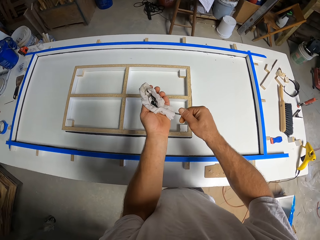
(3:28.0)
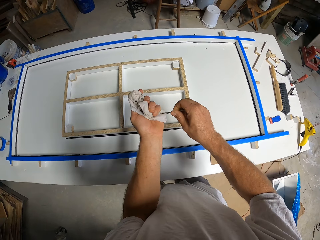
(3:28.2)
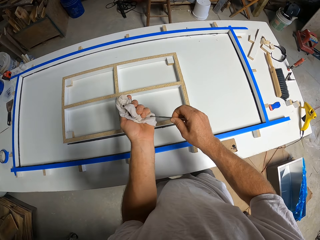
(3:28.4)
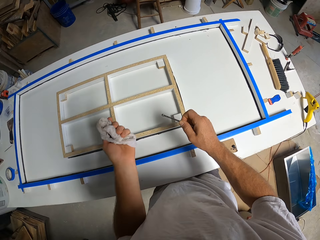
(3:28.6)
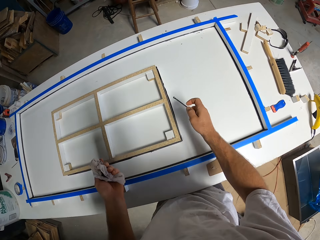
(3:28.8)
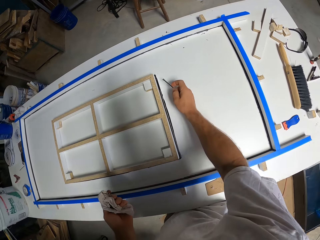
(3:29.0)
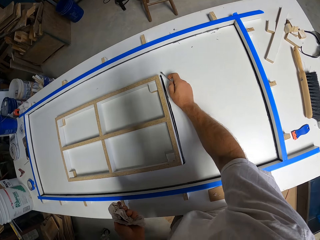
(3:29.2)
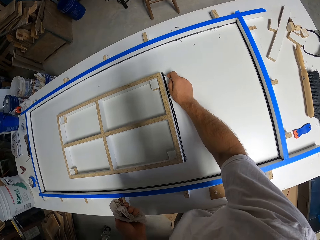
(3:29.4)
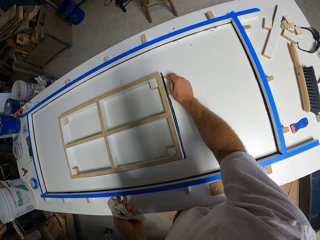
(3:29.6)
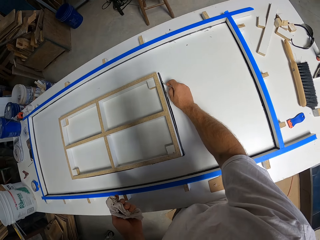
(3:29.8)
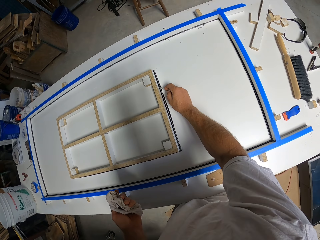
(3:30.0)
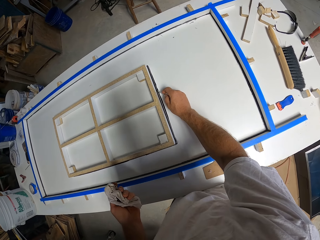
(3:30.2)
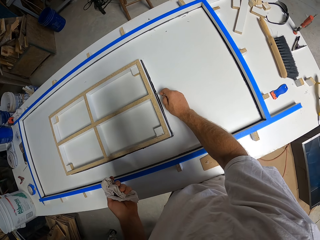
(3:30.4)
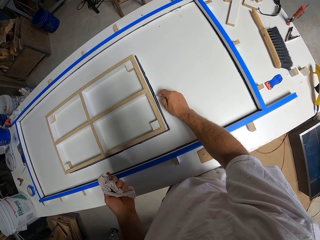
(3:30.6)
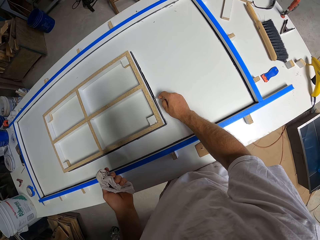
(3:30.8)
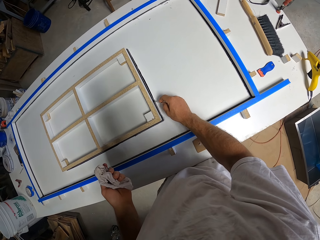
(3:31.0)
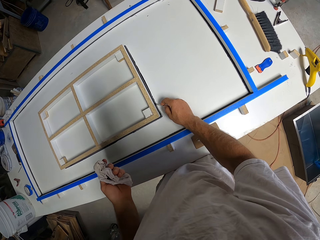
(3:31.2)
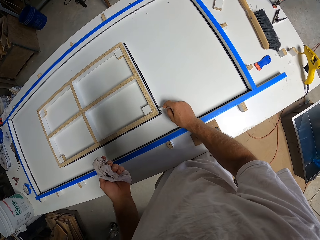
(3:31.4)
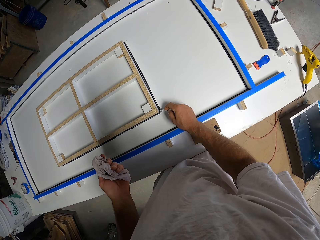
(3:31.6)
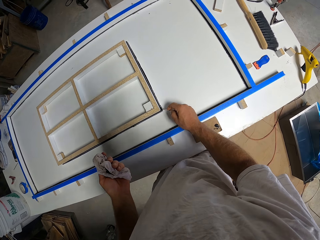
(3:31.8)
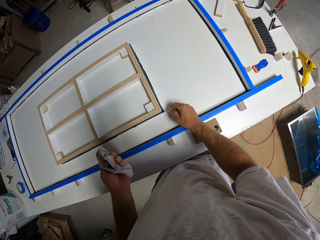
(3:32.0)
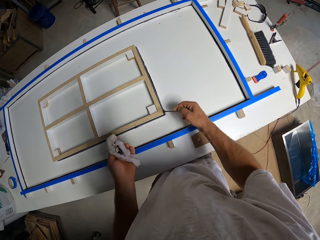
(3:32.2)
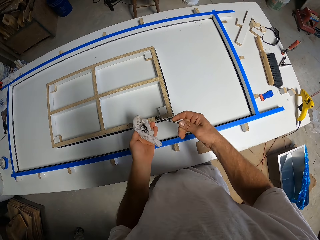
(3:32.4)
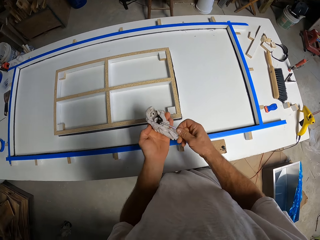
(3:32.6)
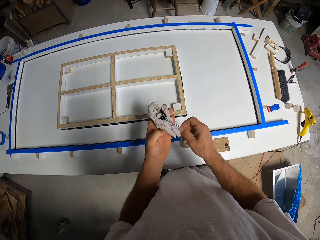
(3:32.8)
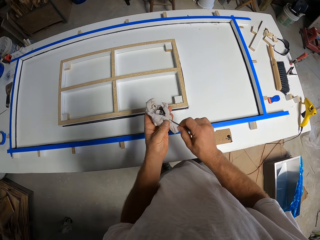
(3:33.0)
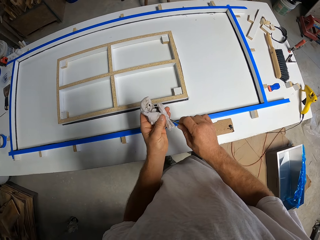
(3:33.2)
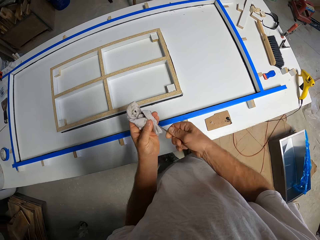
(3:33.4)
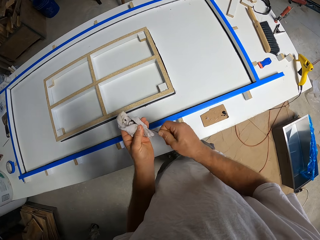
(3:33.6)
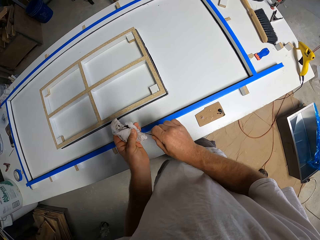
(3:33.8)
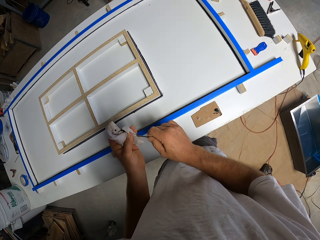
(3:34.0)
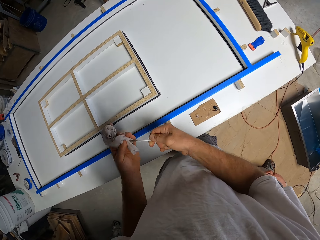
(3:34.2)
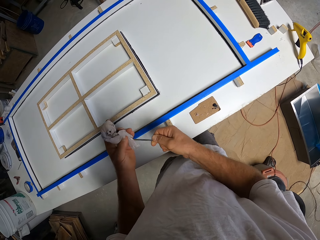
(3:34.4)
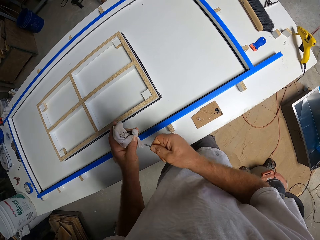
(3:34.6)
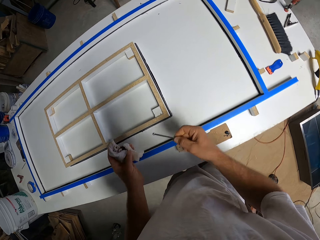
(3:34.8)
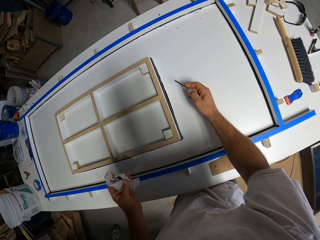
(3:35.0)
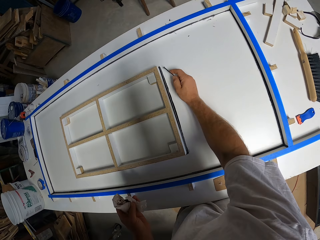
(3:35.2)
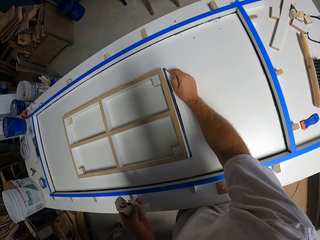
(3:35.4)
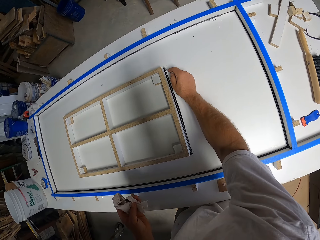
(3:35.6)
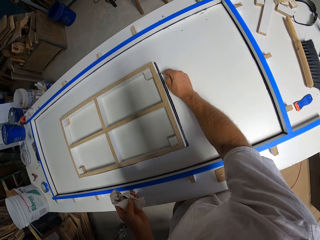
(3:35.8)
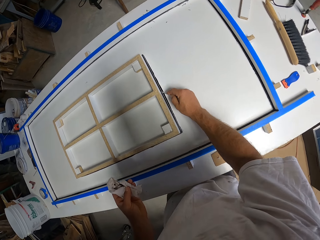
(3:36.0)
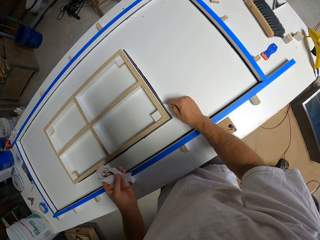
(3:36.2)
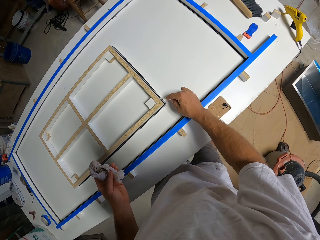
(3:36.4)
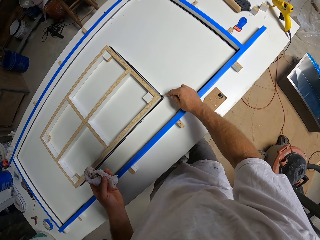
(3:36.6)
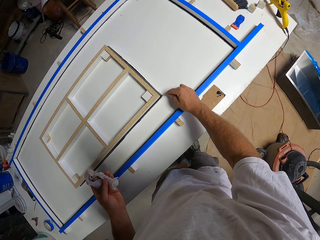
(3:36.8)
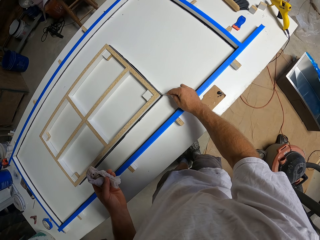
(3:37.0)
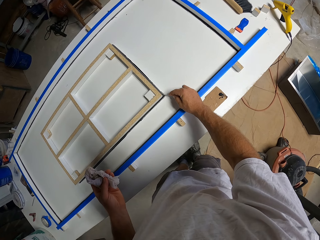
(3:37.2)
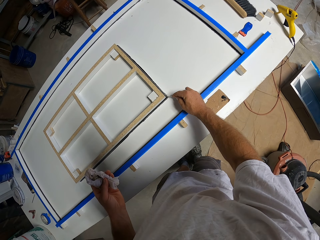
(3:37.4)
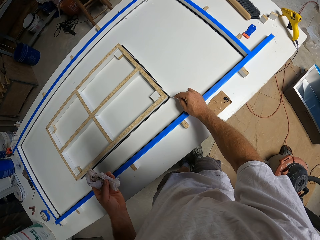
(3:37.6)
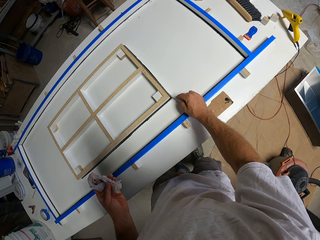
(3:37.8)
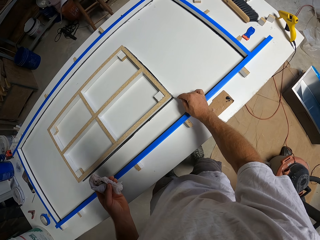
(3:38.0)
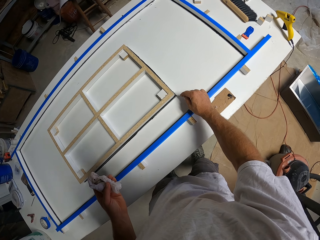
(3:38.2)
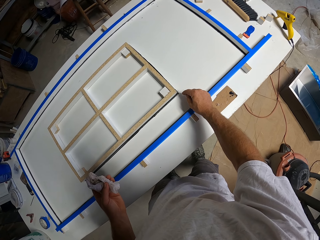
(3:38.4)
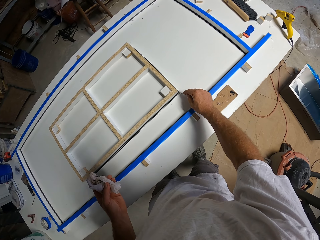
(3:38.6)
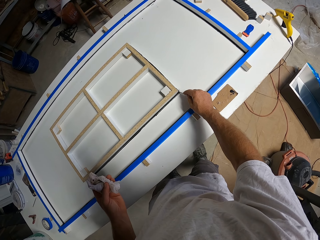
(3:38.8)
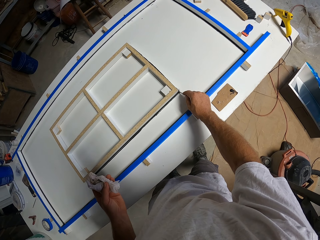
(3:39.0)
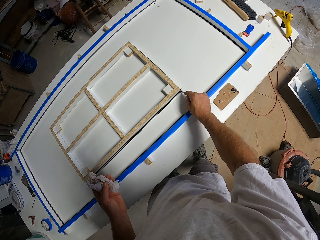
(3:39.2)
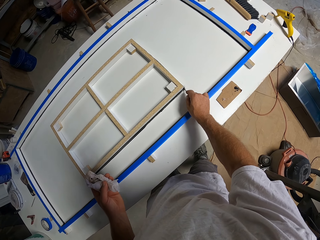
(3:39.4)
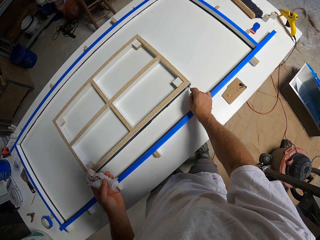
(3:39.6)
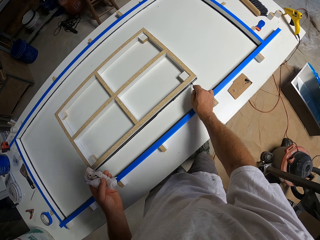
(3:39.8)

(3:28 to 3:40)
The camera wearer removes paint along the window frame. They stick the adhesive with a metal. They pull the metal off the wood. They clear the metal with a cloth. They remove paint along the window frame. They stick the adhesive with the metal.

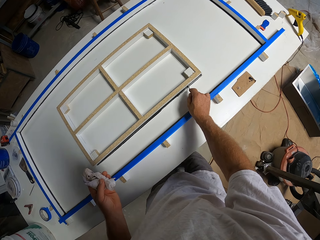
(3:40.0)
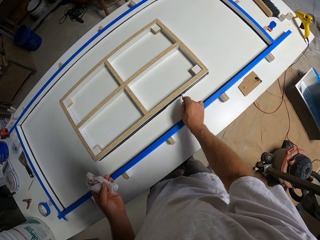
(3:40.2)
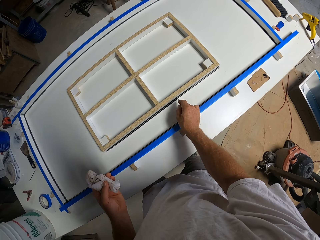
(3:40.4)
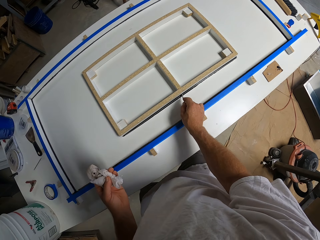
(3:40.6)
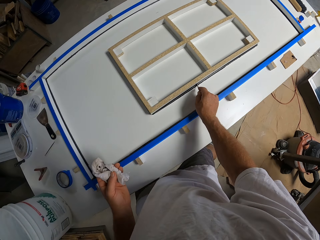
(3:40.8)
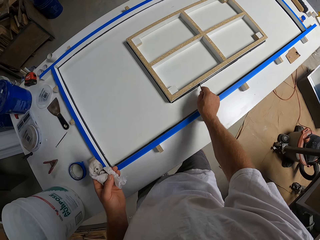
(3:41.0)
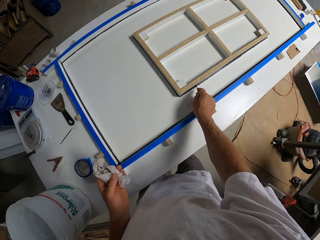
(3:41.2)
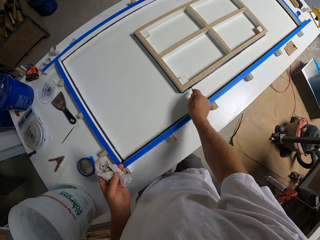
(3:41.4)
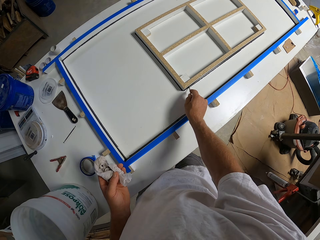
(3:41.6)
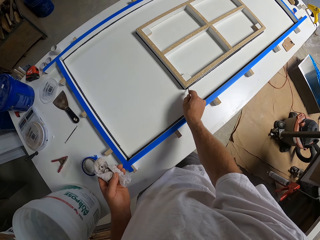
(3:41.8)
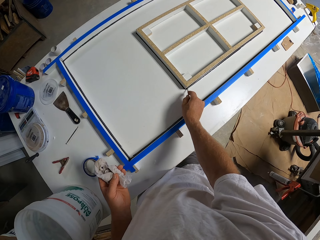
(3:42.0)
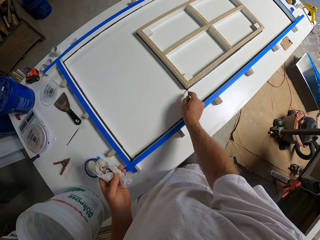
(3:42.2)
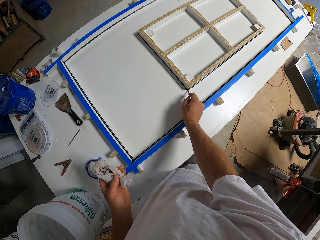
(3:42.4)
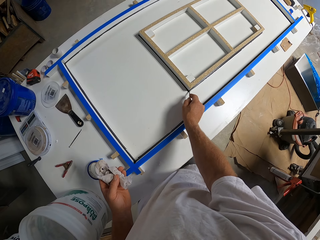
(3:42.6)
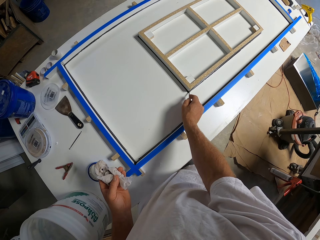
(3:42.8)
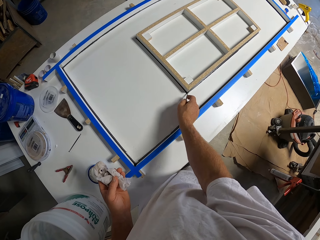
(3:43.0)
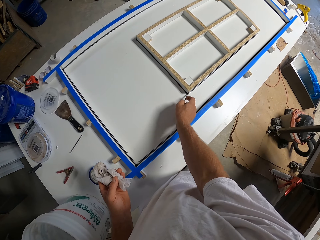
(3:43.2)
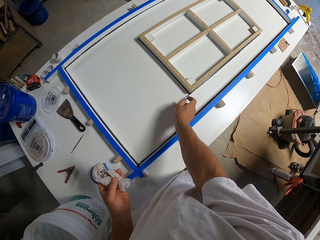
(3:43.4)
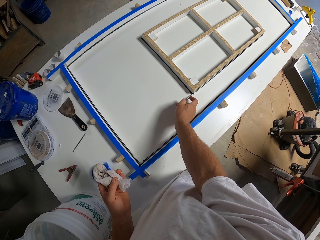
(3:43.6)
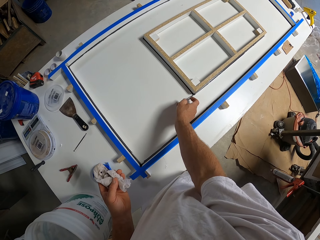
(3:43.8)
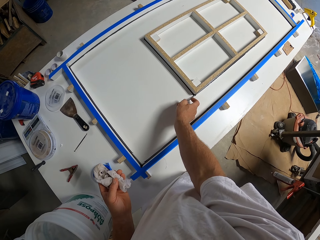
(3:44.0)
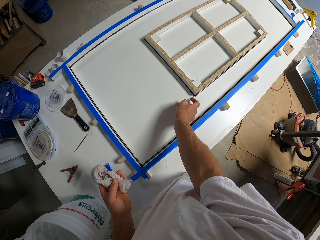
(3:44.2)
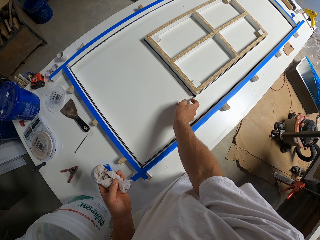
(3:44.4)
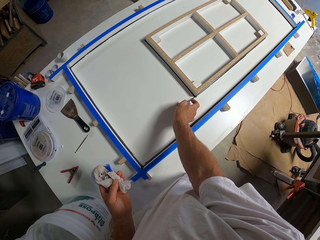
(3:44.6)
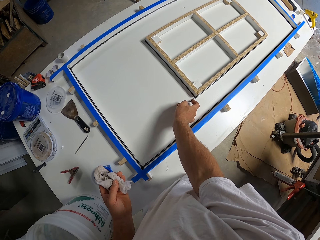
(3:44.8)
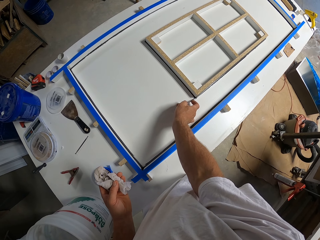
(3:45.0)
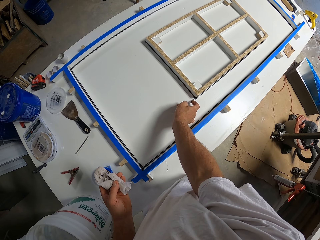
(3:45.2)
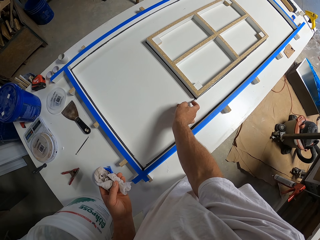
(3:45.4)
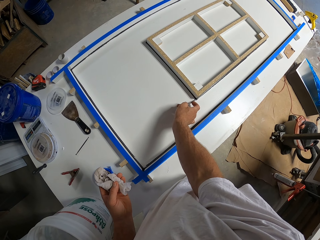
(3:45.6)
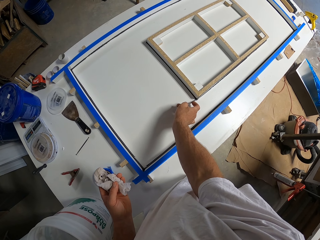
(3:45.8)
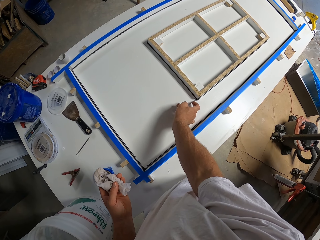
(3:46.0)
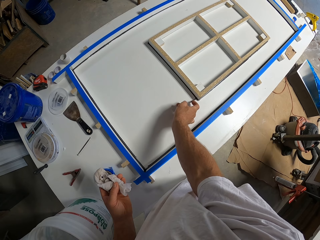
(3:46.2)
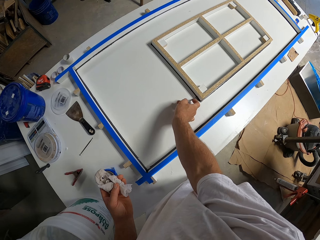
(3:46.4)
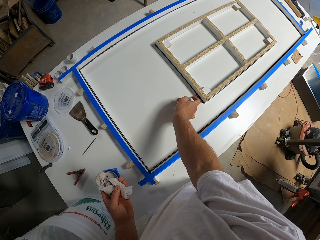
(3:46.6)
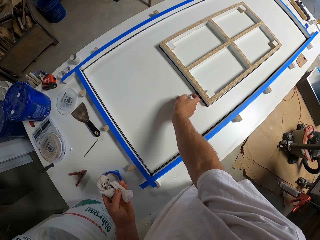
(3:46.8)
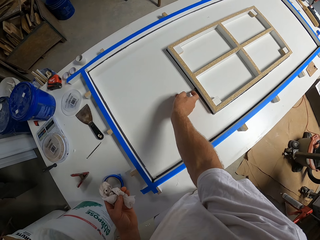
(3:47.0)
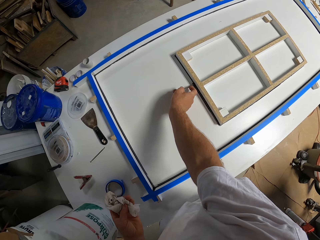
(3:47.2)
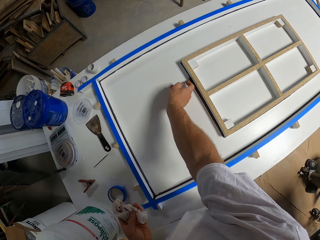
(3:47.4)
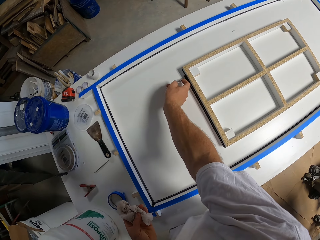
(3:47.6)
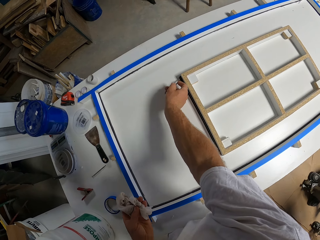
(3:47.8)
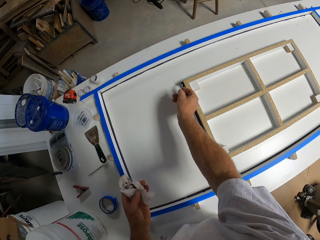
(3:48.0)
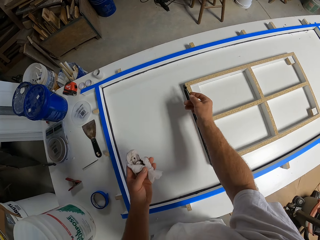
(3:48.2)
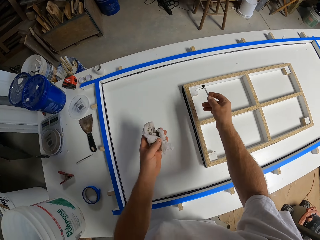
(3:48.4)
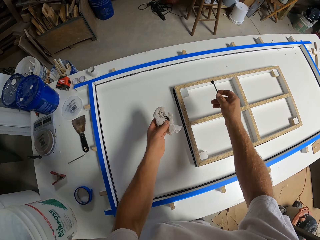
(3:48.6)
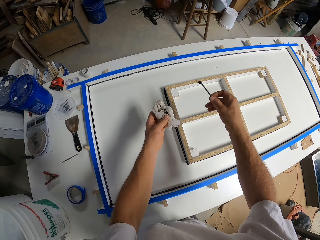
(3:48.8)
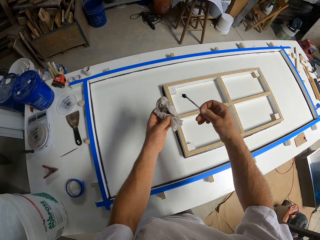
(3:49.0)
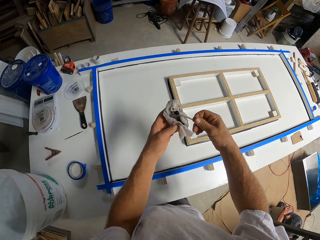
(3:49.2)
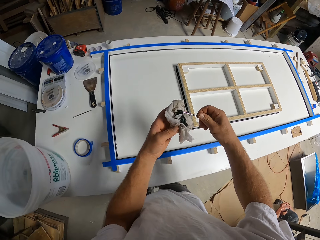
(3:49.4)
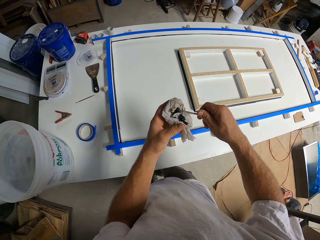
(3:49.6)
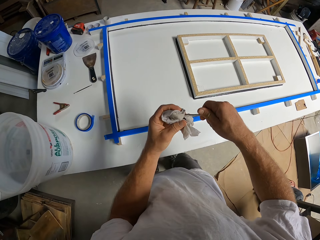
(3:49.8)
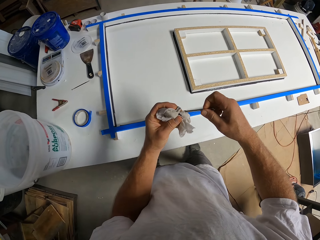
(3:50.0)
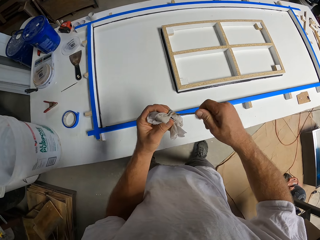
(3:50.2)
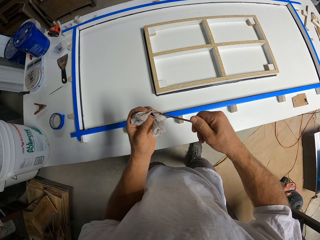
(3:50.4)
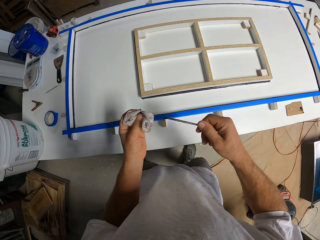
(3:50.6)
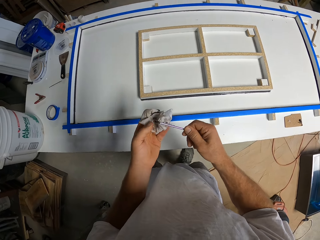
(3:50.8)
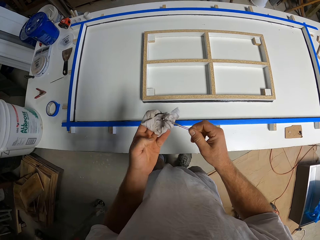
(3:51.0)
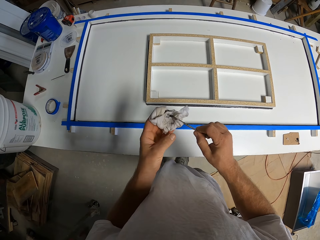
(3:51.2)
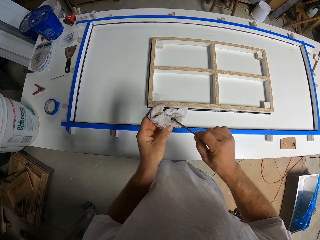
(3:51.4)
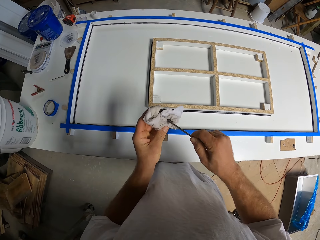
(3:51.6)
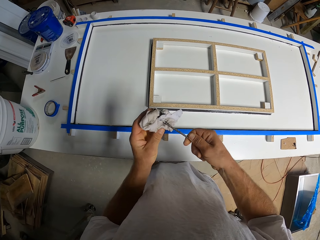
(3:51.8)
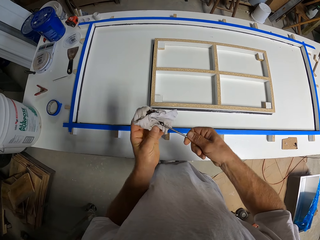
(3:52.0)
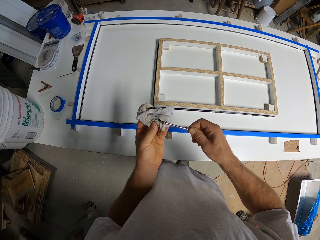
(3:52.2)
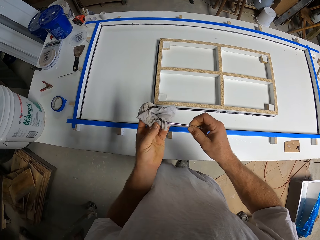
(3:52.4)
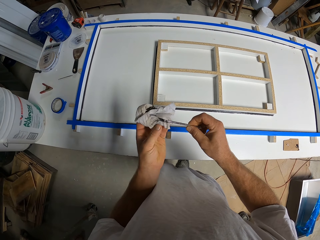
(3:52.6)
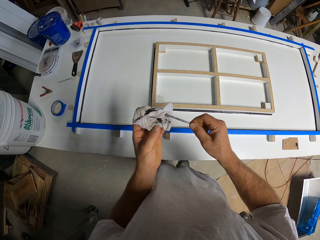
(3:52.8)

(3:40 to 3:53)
The camera wearer pulls the metal off the wood. They clear the metal with a cloth.
